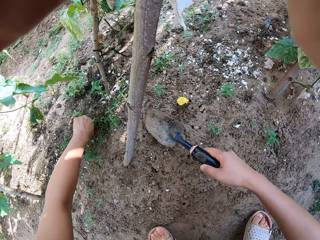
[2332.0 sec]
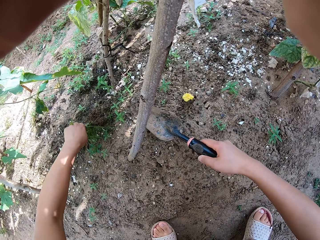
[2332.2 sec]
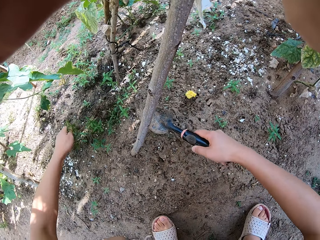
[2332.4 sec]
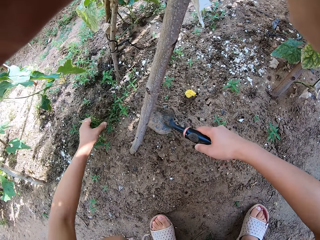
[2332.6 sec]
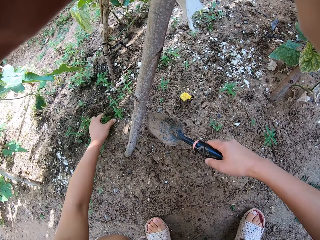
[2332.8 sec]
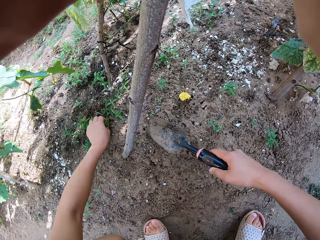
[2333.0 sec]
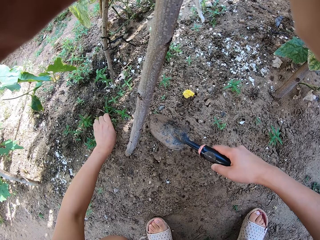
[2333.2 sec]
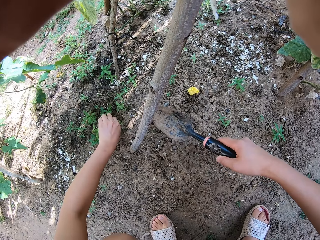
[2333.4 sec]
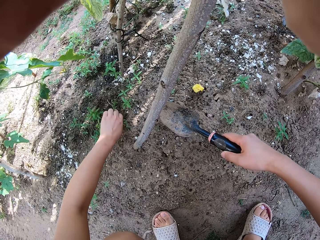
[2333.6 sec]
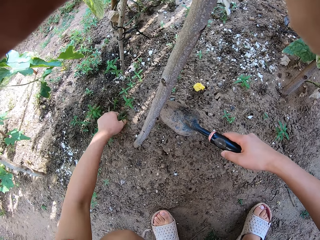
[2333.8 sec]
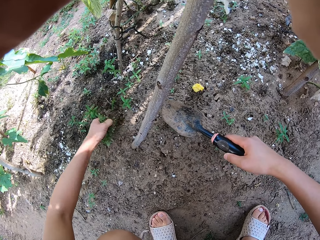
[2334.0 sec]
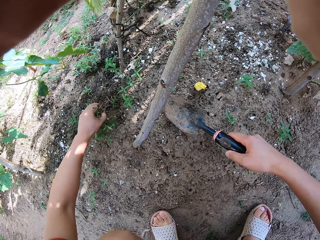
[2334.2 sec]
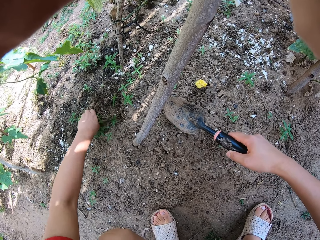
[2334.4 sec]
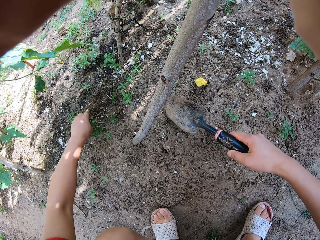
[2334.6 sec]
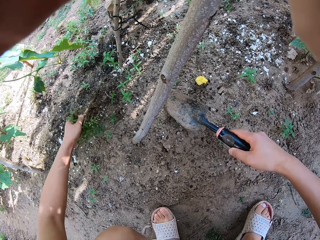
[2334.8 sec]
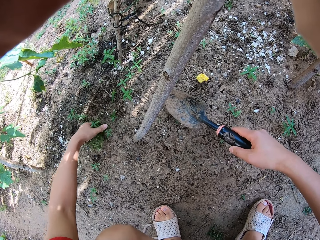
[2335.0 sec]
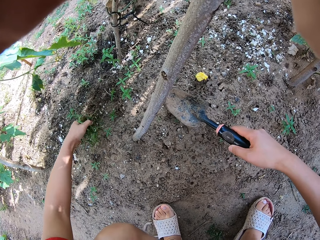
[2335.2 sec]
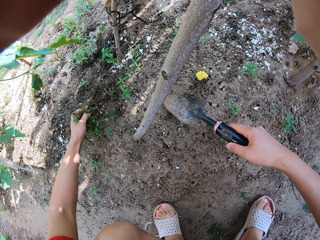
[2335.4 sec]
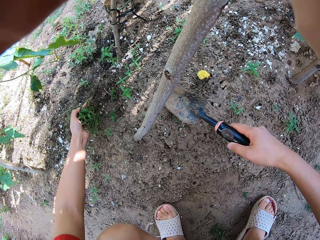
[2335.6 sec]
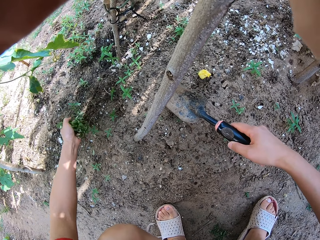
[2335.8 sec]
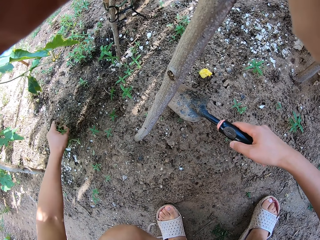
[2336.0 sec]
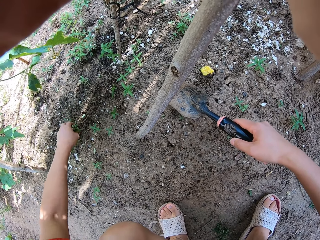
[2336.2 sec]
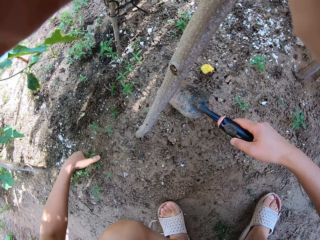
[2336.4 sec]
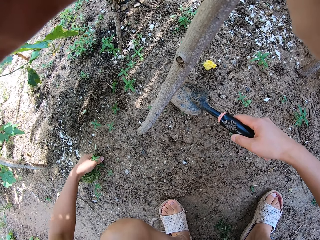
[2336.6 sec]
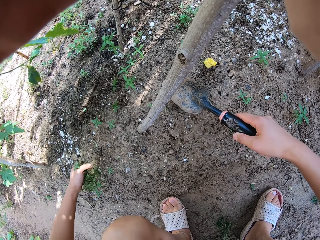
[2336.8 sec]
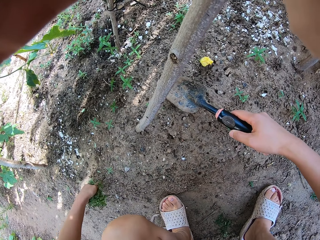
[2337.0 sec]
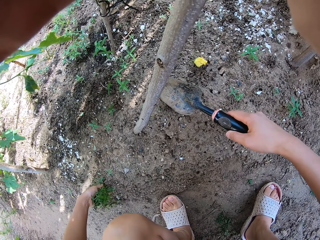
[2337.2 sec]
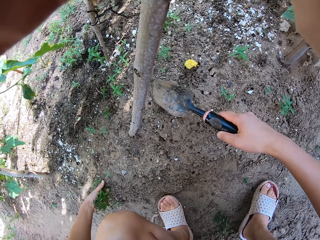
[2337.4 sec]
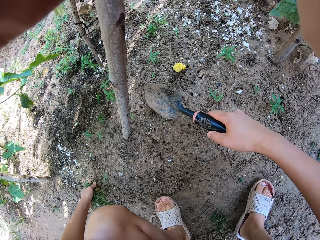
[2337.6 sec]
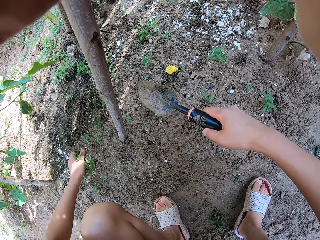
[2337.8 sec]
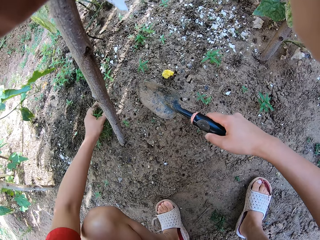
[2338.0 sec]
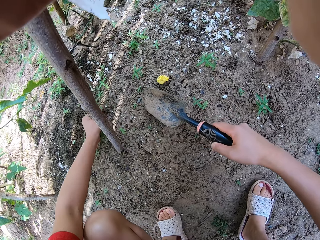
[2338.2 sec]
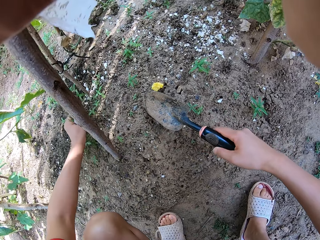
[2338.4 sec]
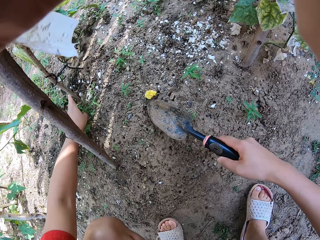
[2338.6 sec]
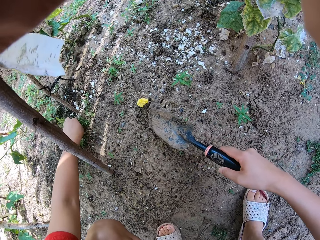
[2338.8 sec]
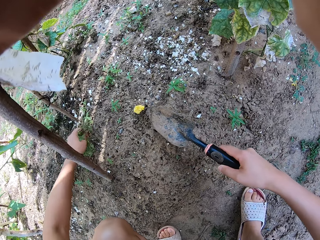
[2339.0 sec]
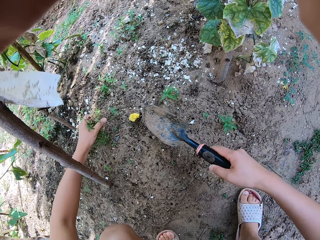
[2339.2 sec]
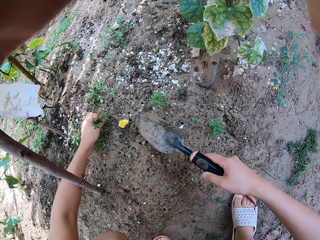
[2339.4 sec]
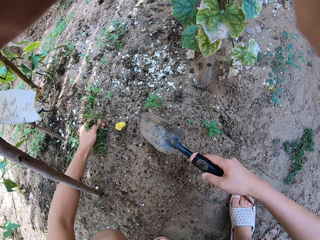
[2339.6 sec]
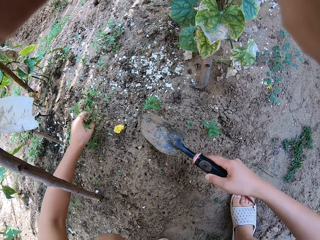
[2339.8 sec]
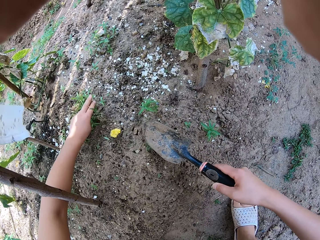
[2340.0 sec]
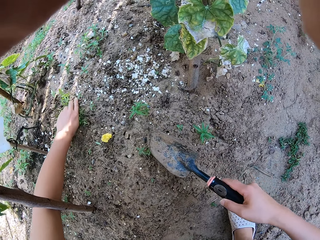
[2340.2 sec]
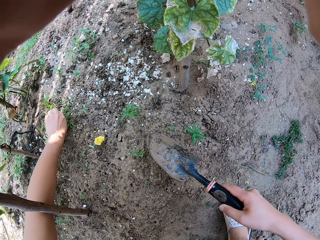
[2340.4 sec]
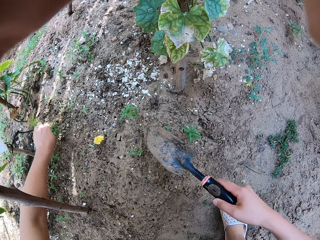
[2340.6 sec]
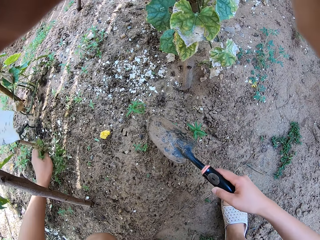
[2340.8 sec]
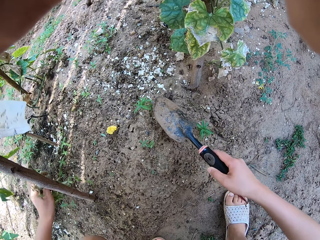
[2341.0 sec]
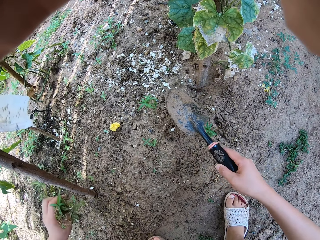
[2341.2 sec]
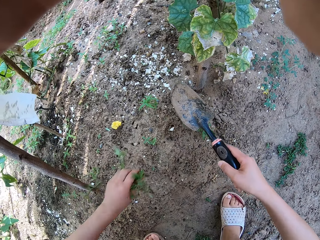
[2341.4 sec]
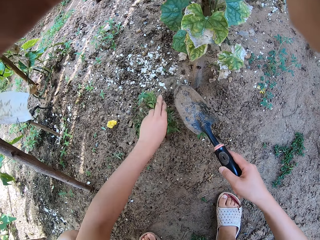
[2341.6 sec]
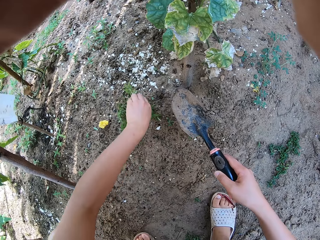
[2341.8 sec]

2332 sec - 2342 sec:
The camera wearer uproots plants.

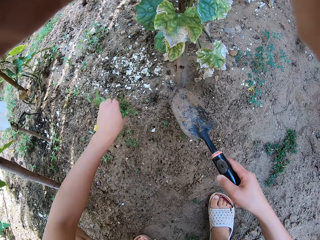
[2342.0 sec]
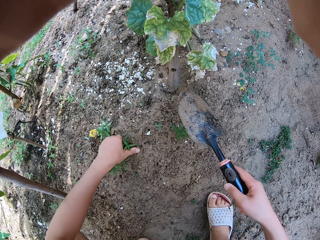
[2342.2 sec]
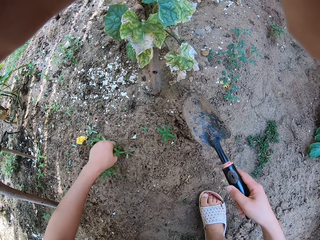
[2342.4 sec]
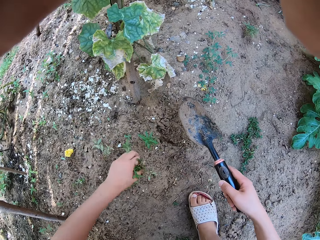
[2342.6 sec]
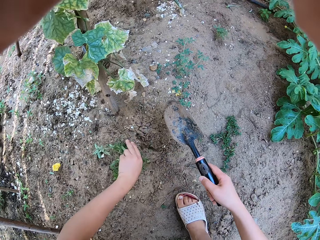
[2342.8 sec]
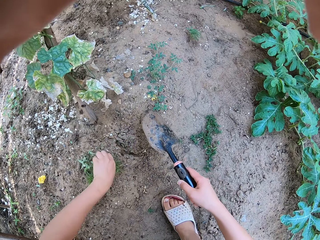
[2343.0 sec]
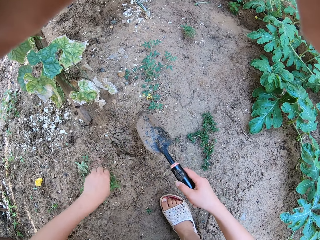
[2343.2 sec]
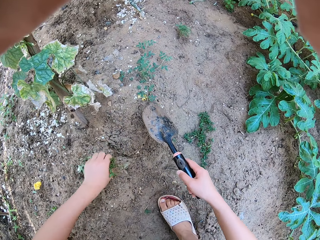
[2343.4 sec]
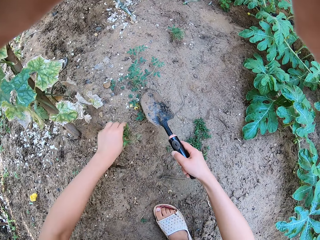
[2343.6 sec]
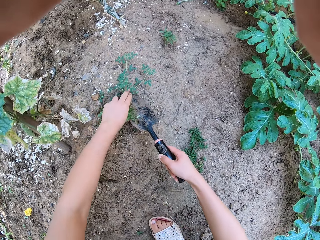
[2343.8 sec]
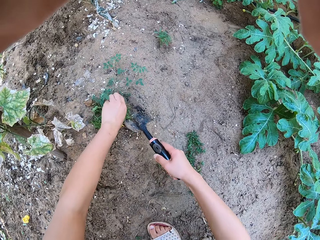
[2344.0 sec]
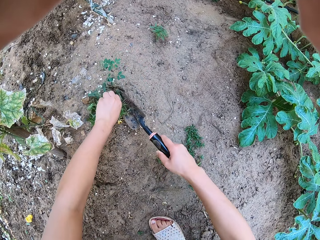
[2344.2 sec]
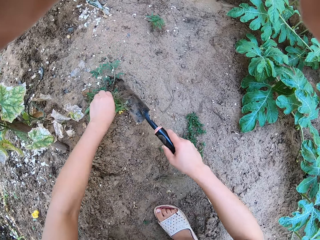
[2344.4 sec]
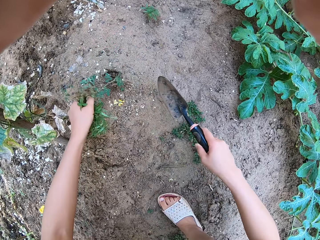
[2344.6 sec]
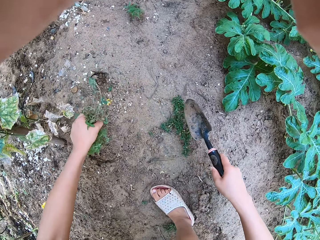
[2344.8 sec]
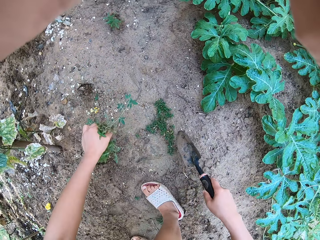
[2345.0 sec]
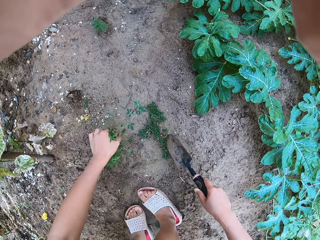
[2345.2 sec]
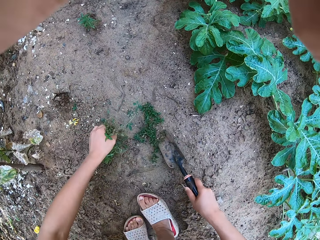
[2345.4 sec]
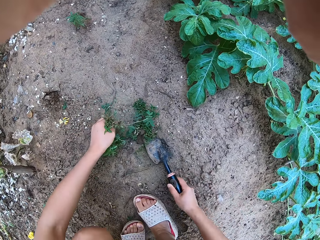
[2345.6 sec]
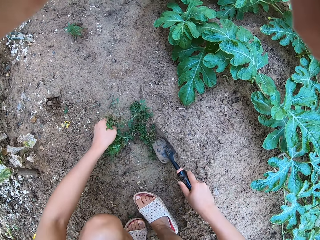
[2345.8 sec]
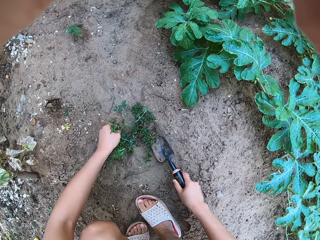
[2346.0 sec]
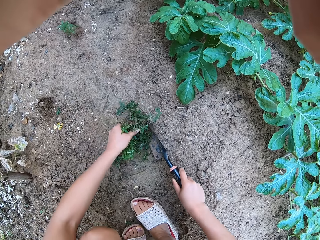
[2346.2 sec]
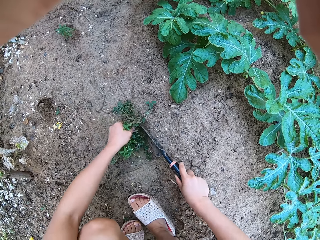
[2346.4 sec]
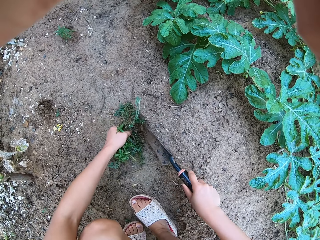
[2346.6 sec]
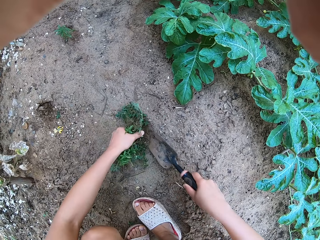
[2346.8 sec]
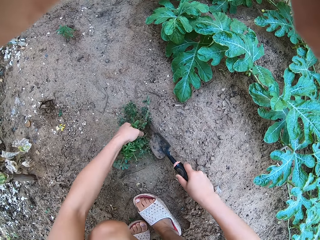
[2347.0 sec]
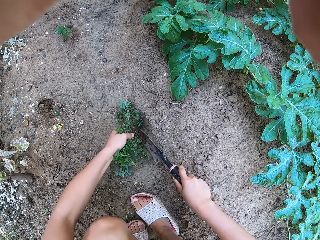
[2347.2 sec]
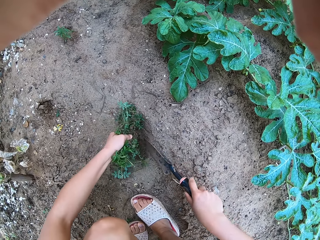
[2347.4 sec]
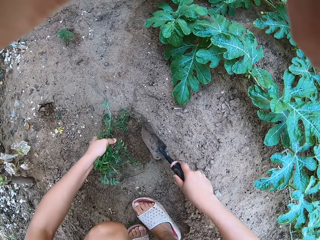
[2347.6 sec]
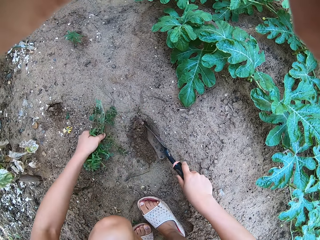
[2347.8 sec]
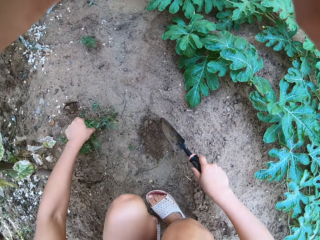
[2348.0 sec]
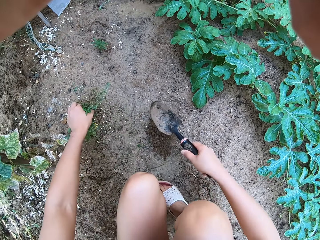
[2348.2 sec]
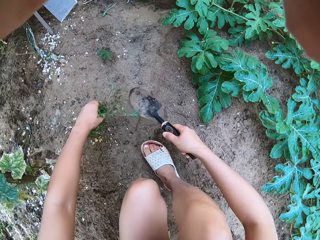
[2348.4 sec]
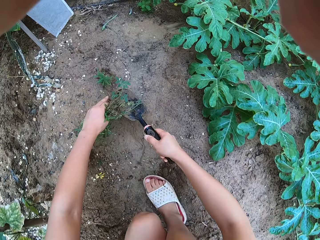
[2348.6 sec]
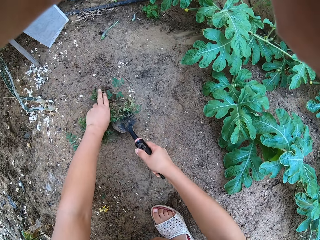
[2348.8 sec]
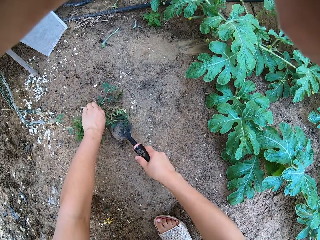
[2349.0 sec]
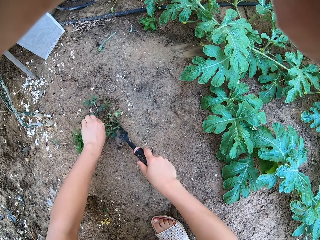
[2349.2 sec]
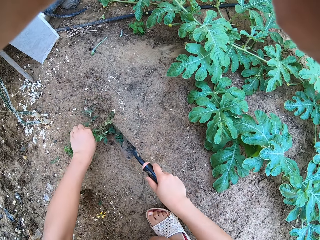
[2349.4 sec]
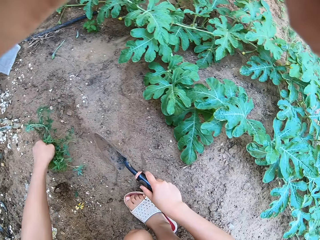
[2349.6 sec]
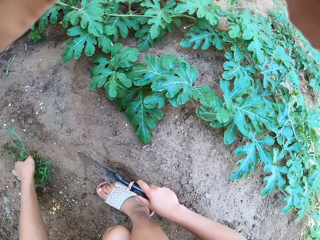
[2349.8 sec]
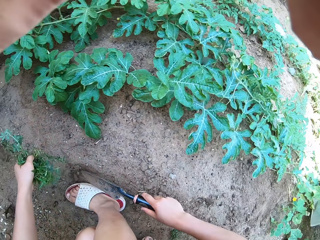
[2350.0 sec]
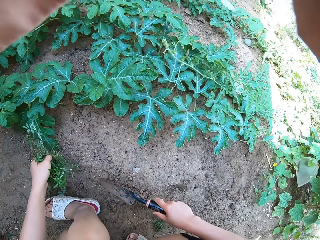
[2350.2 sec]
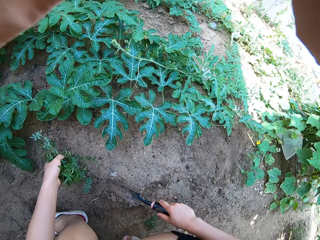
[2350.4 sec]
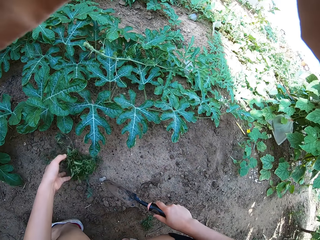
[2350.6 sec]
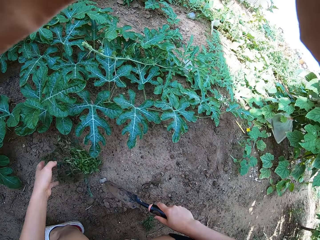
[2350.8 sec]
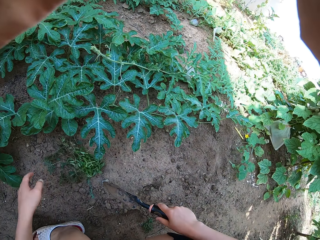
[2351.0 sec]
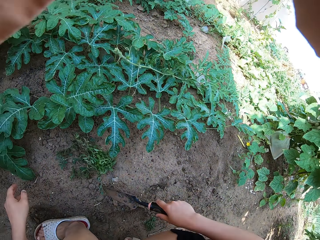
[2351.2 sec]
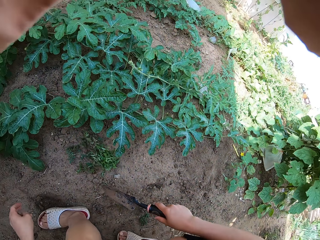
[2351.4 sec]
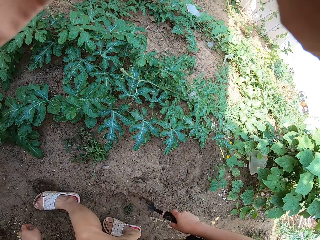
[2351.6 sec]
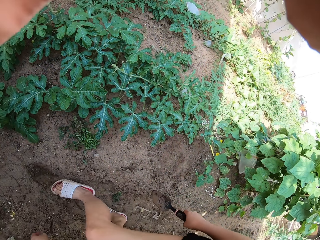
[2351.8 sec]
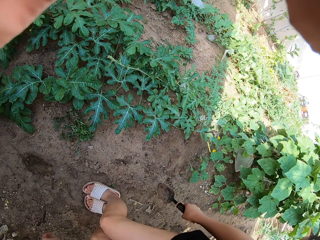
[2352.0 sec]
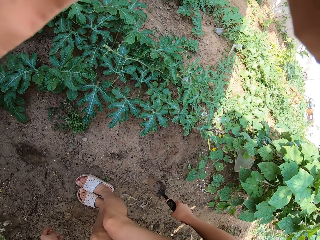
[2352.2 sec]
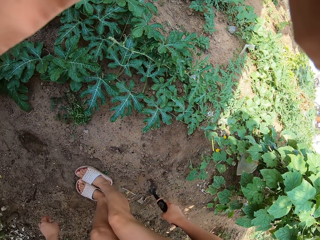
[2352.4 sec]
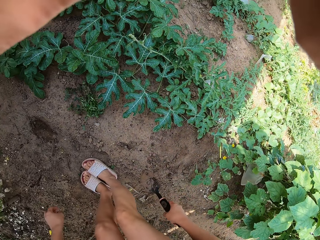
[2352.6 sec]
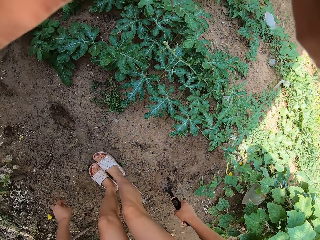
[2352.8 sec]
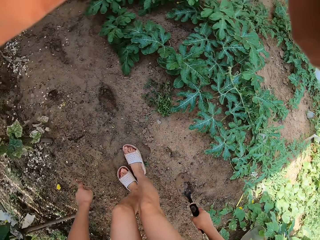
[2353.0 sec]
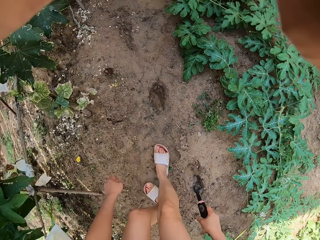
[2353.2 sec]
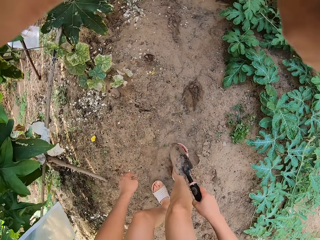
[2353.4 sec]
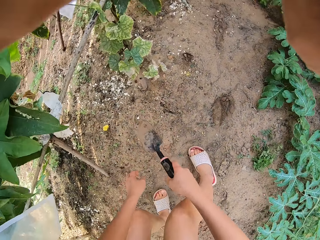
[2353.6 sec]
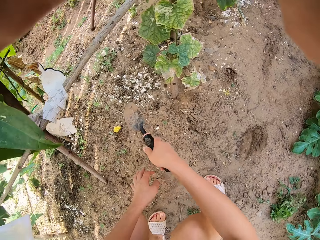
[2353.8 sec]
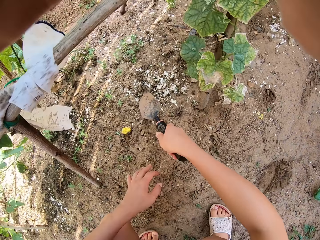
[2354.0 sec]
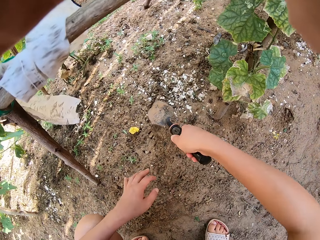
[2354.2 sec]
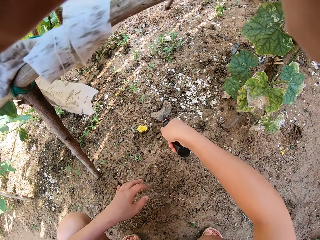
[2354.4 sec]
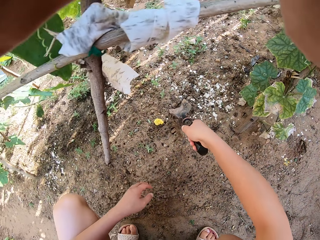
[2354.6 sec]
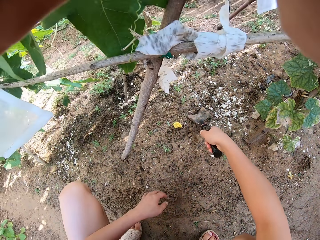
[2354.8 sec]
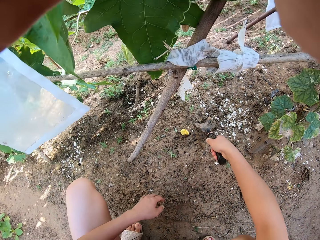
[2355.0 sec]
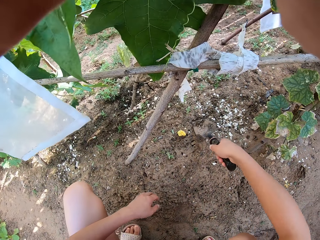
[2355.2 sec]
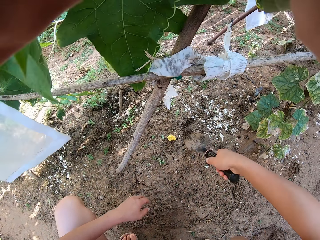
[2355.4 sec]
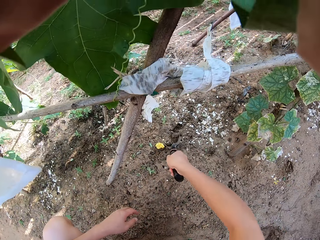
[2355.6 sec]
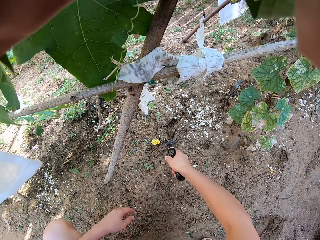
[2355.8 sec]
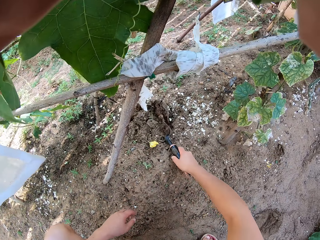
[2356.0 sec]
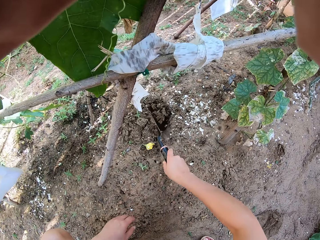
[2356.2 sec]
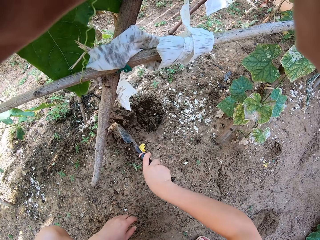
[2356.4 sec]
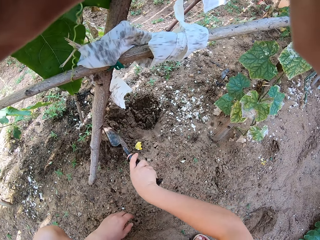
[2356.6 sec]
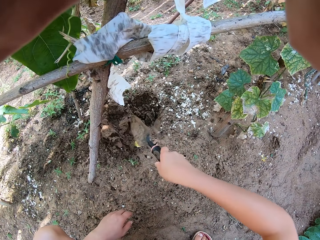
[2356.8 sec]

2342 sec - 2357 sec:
The camera wearer digs with a hand shovel. They dig with the hand shovel again. They put the weeds down. They turn around the garden. They dig on the garden with the shovel.
